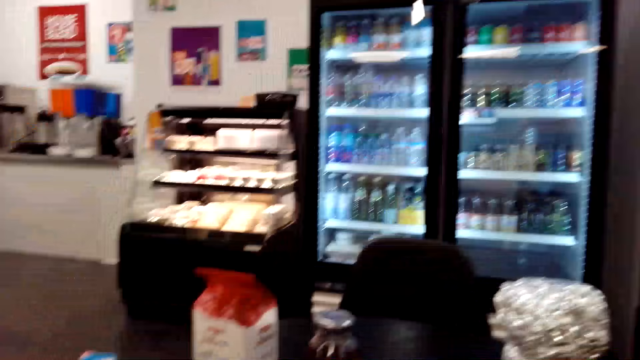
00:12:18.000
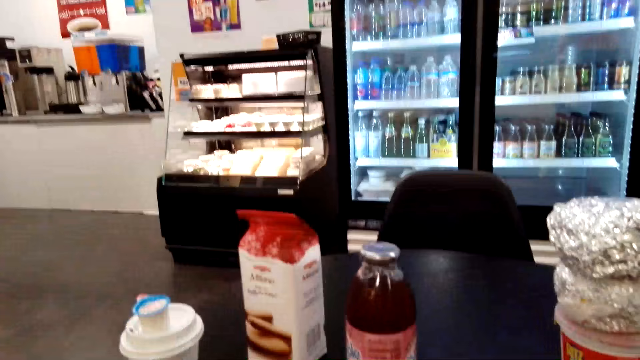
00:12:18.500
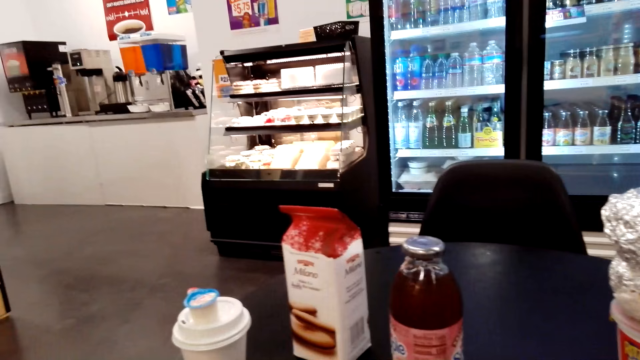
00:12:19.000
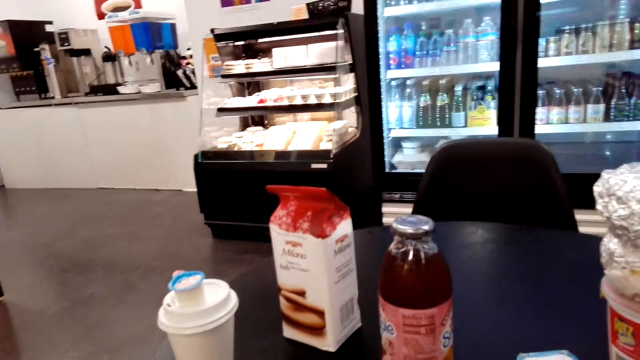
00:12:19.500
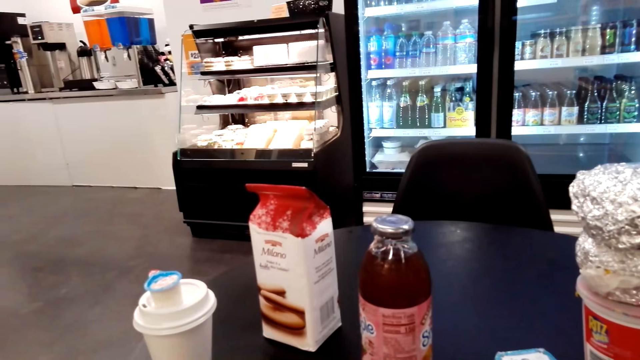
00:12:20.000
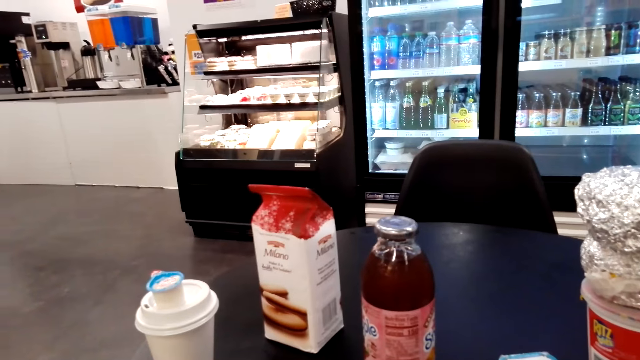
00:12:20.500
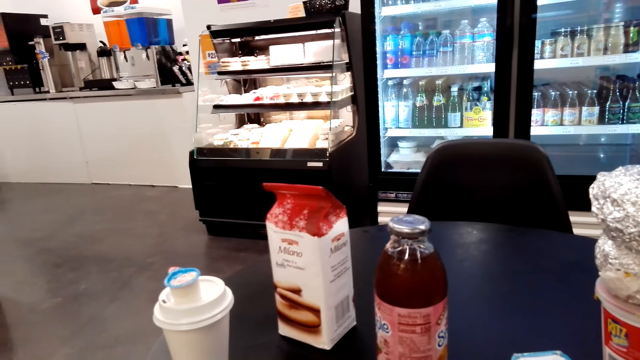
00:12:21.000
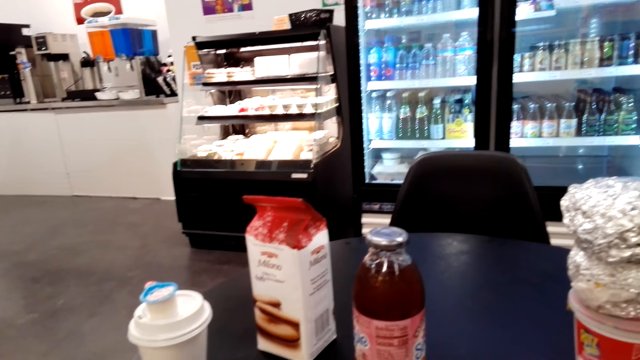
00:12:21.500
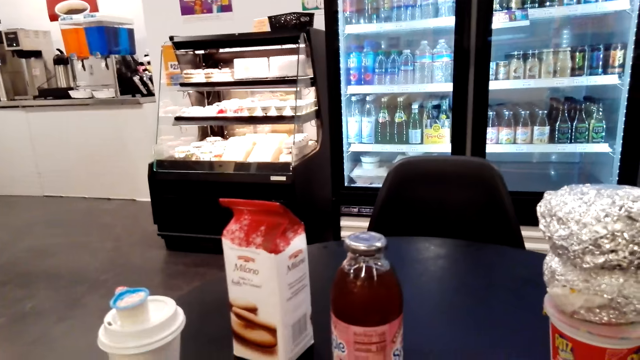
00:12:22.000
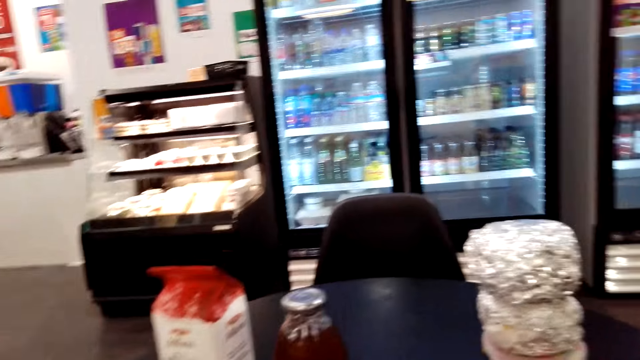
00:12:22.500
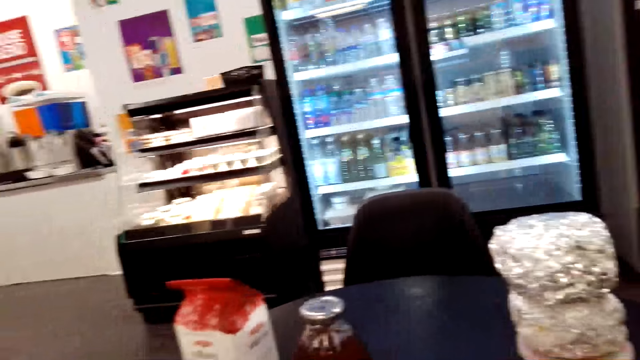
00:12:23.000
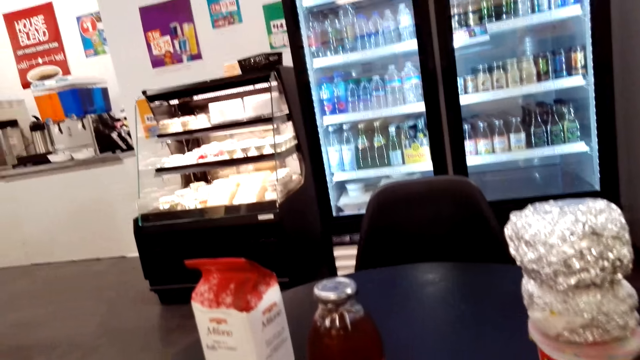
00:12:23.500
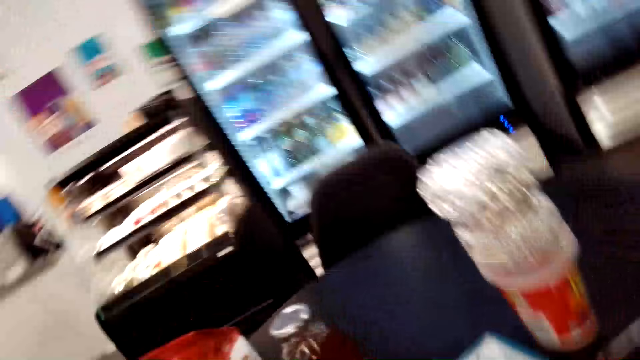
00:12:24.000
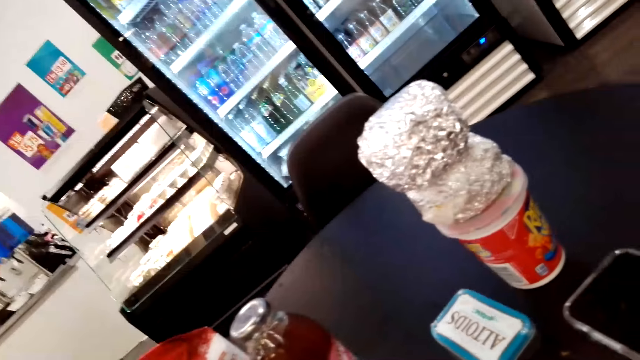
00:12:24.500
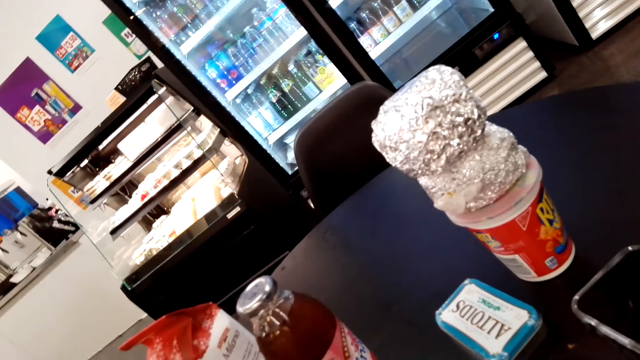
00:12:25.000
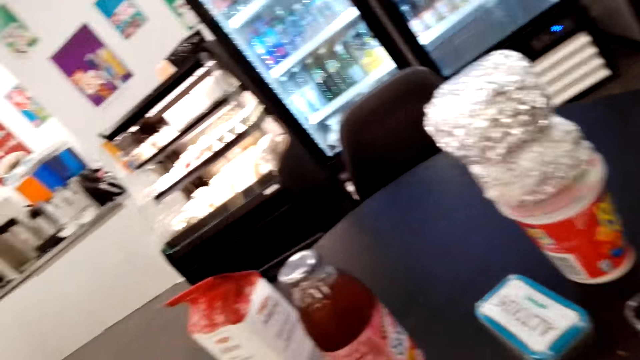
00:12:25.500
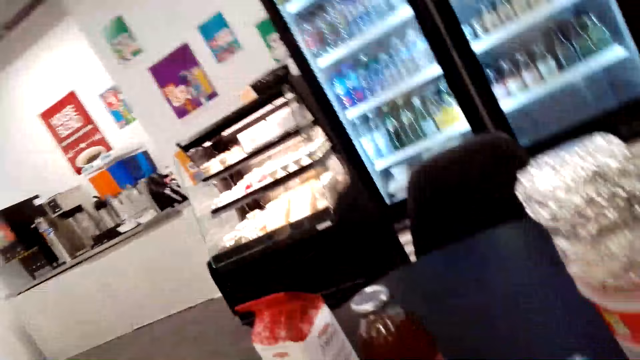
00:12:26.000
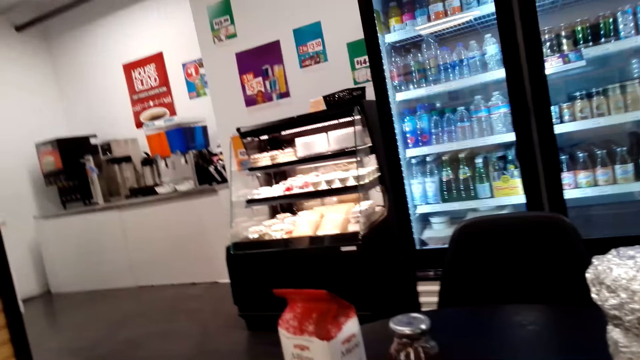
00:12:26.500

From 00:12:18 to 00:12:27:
The camera wearer sings. They look around.

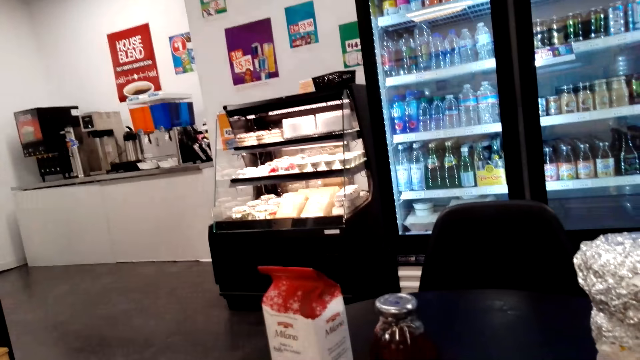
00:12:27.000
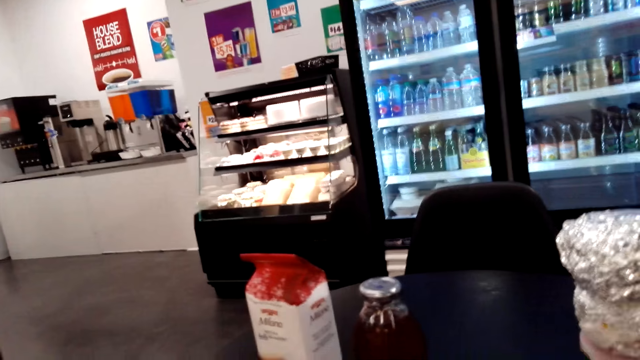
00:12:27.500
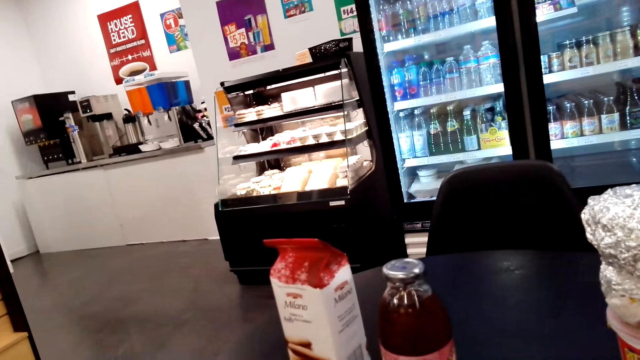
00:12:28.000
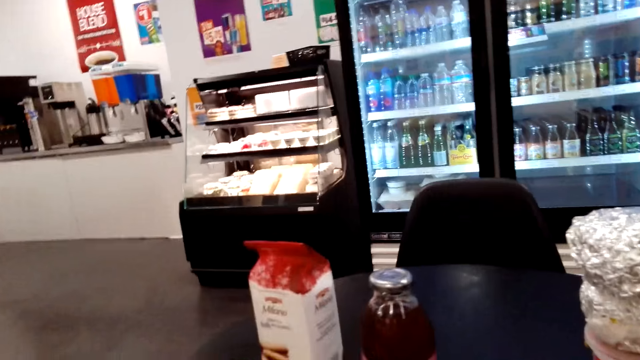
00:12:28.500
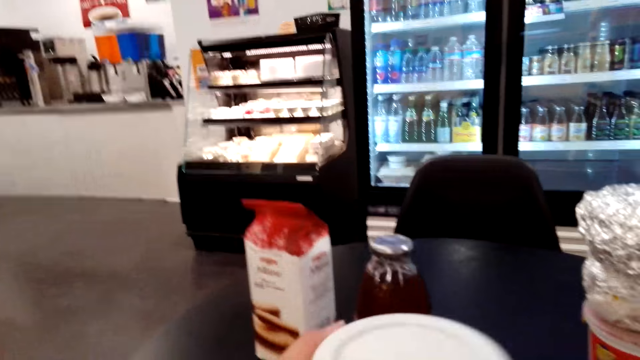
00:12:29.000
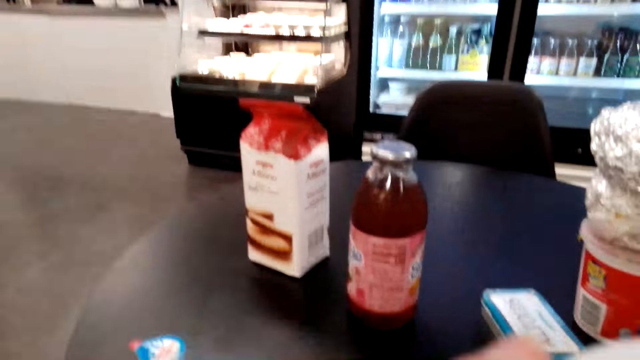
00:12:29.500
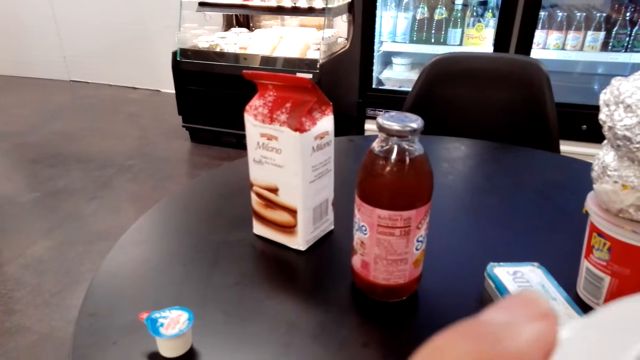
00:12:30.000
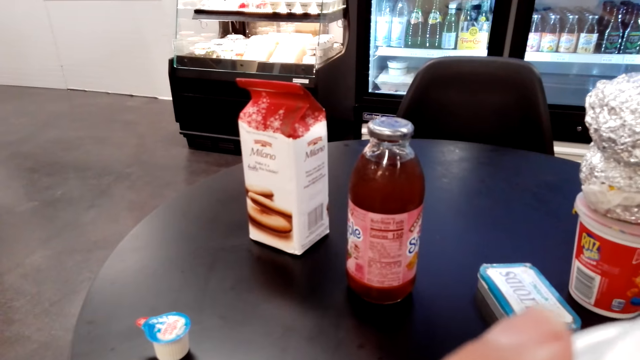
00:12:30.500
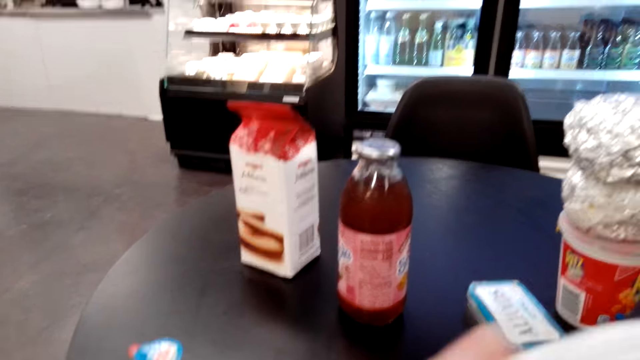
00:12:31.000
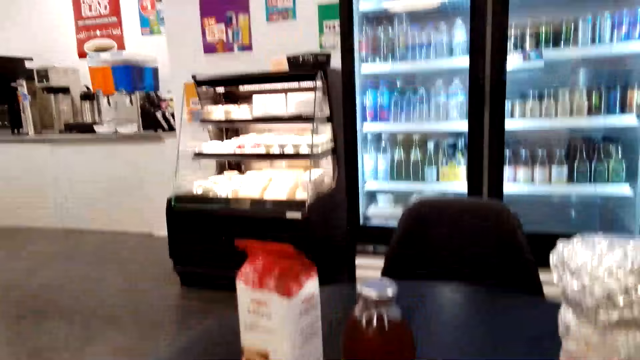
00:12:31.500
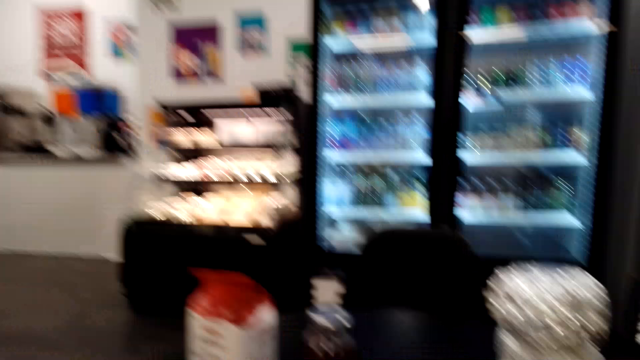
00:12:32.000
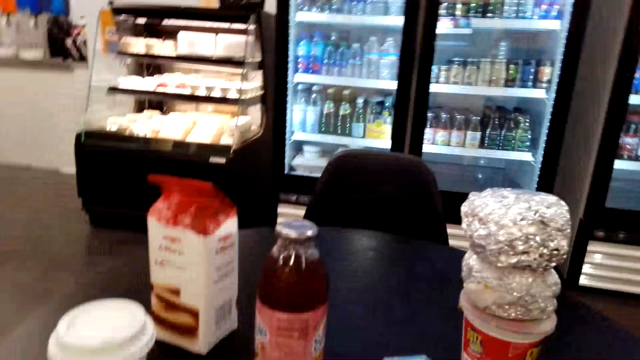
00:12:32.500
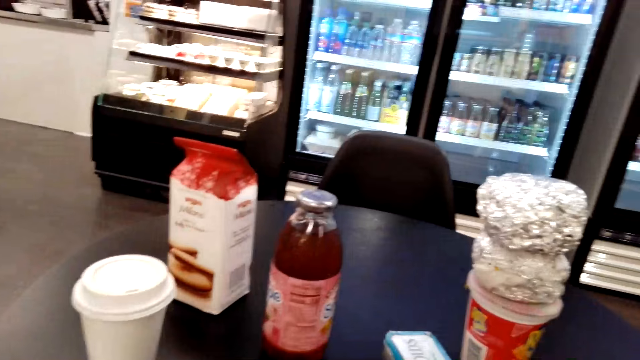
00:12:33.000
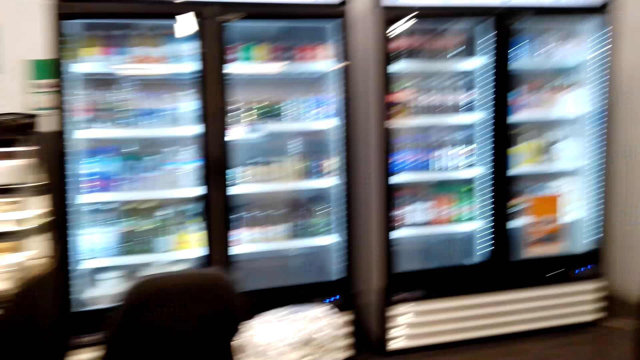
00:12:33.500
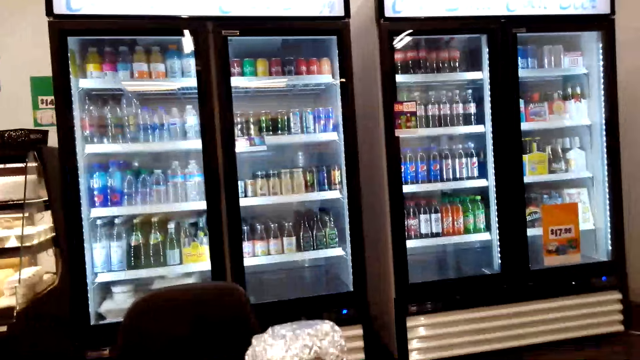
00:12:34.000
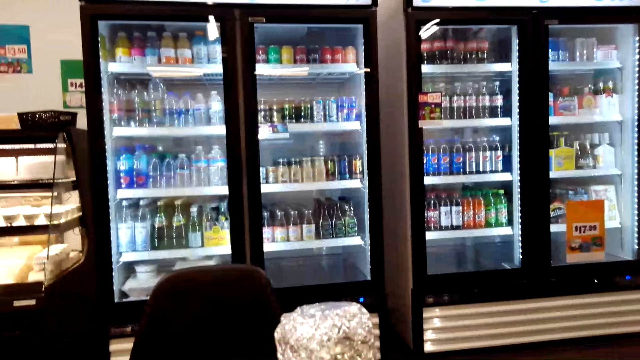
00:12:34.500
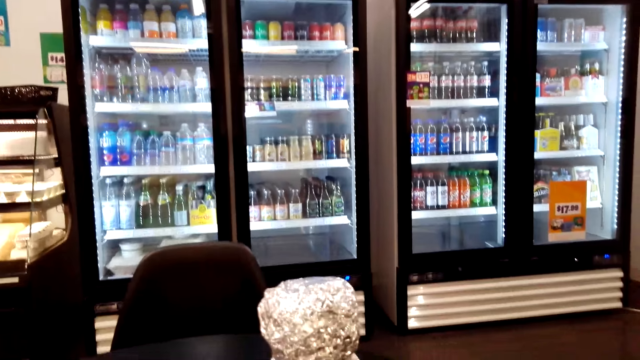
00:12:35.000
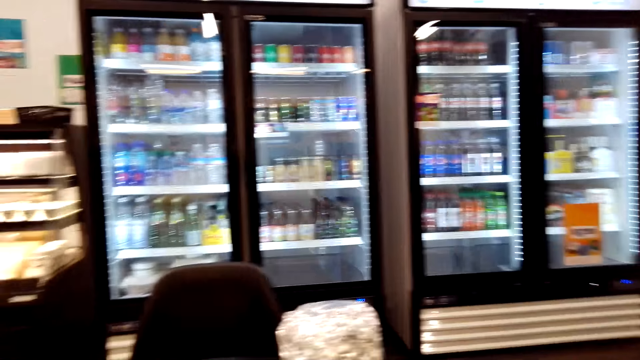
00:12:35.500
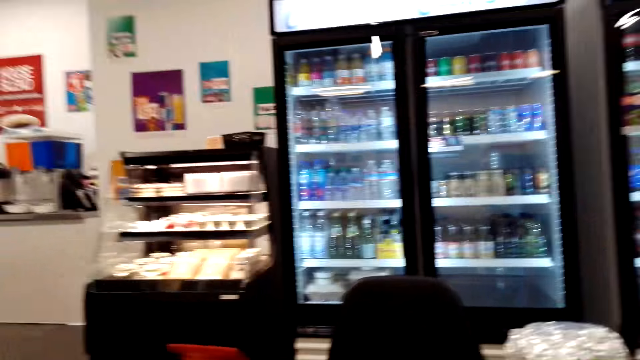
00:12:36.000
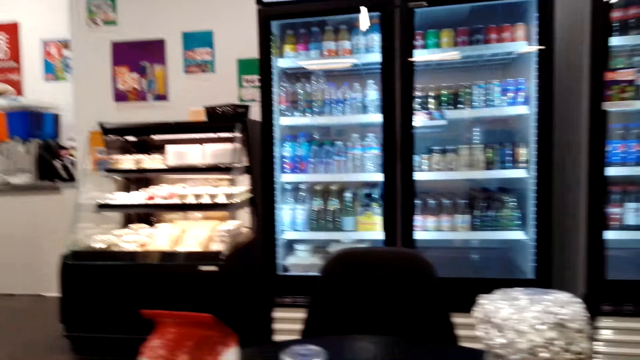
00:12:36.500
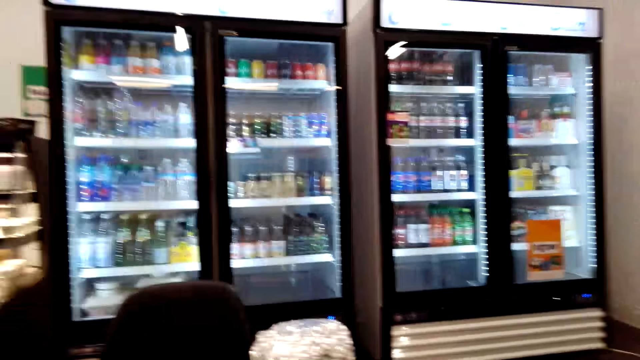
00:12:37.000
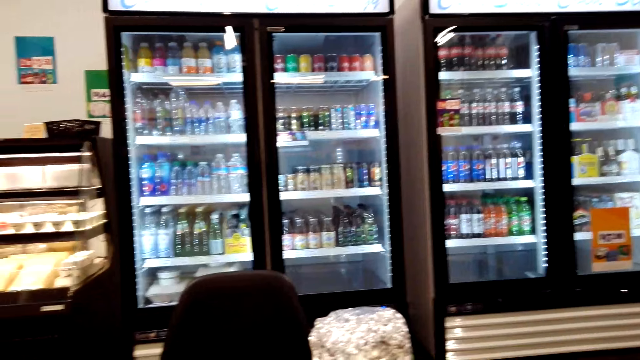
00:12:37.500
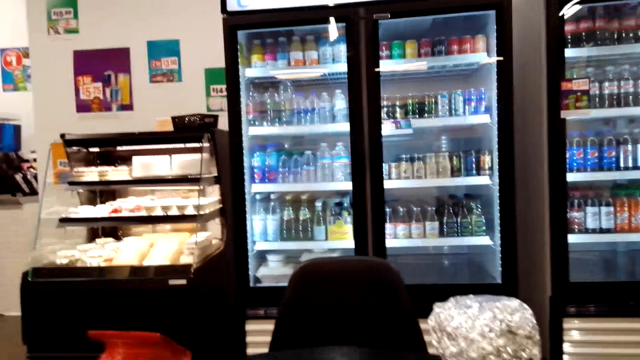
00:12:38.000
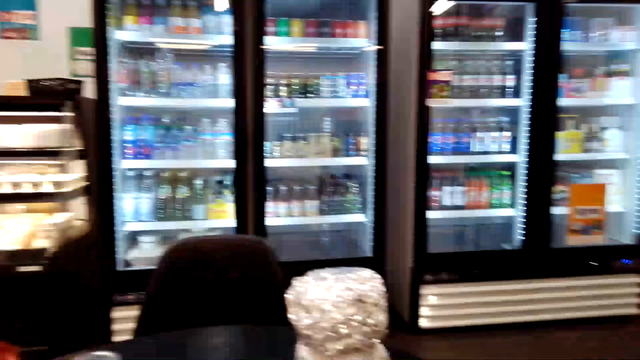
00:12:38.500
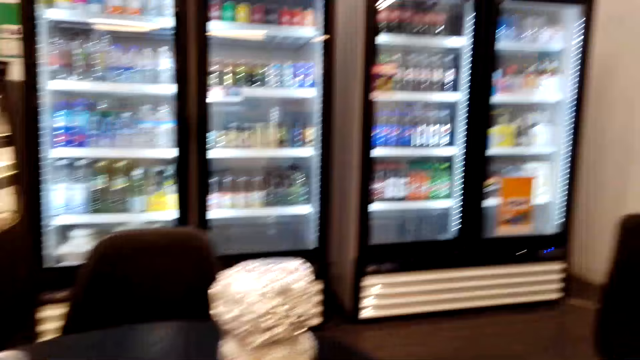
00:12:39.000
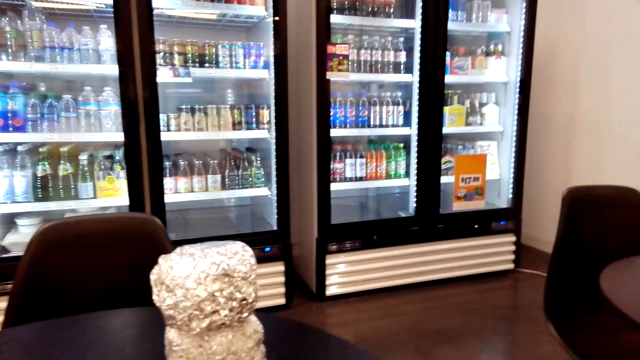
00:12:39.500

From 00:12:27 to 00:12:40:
The camera wearer holds the coffee. They drink the coffee from the plastic cup. They look around the convenience store. They look at the fridges. They look around.
